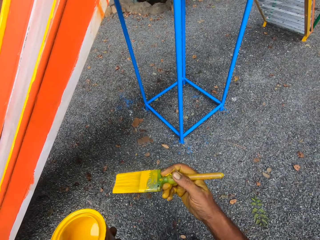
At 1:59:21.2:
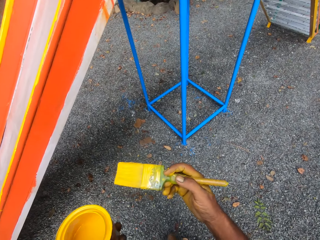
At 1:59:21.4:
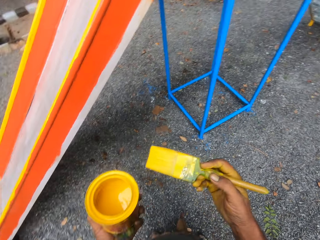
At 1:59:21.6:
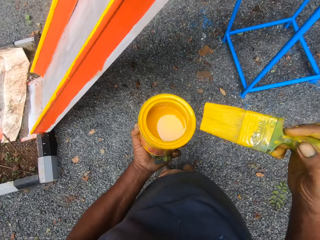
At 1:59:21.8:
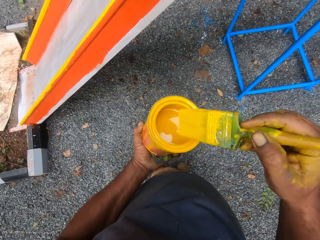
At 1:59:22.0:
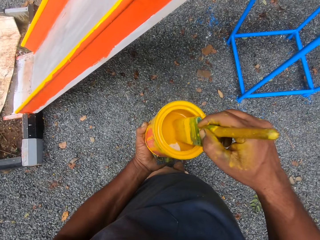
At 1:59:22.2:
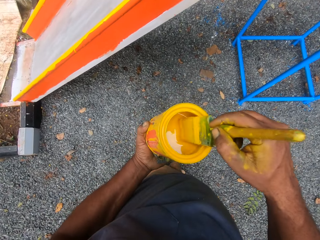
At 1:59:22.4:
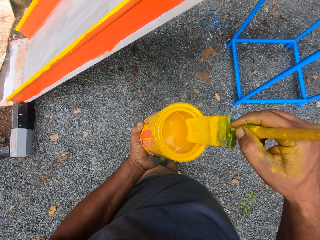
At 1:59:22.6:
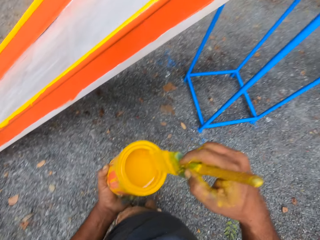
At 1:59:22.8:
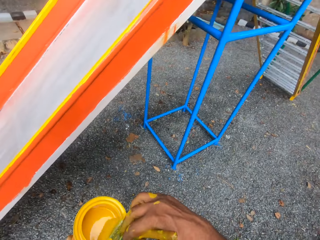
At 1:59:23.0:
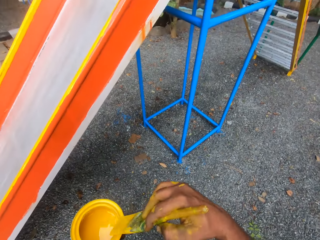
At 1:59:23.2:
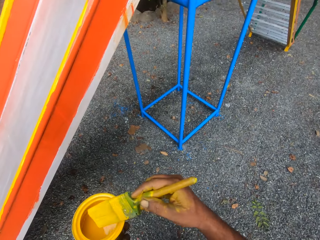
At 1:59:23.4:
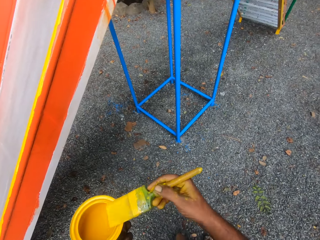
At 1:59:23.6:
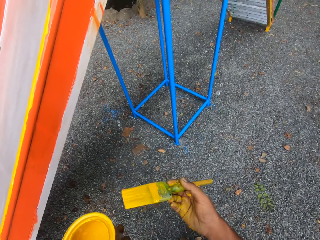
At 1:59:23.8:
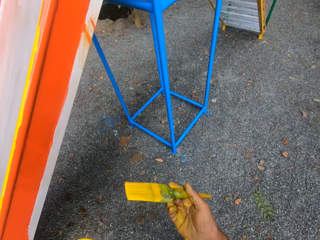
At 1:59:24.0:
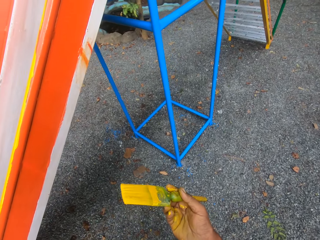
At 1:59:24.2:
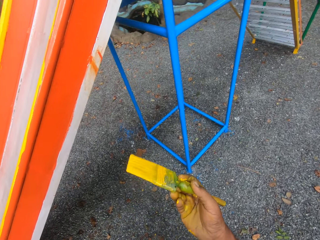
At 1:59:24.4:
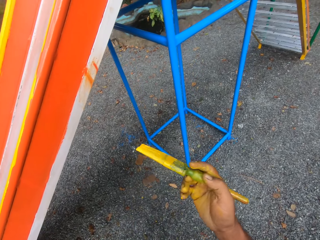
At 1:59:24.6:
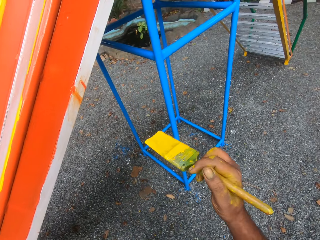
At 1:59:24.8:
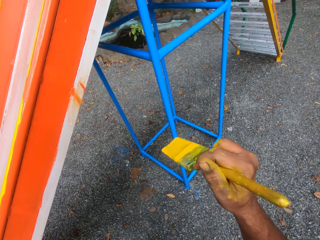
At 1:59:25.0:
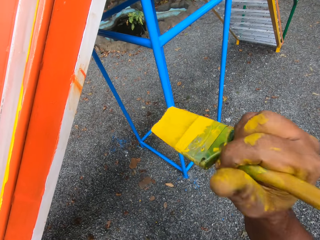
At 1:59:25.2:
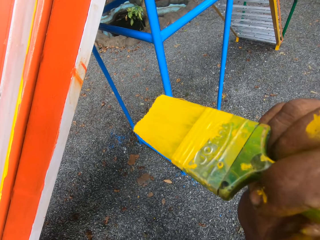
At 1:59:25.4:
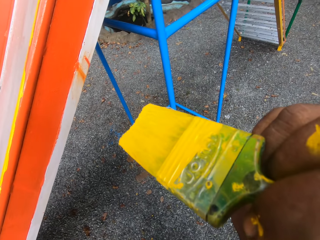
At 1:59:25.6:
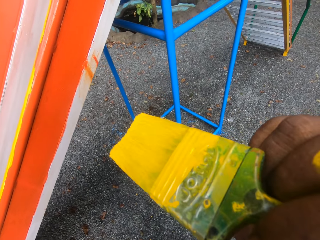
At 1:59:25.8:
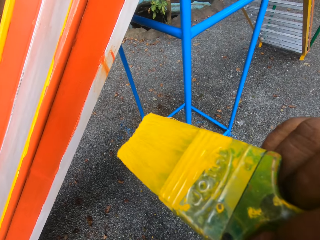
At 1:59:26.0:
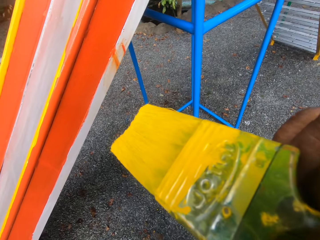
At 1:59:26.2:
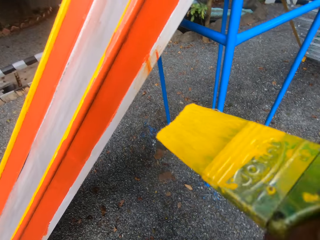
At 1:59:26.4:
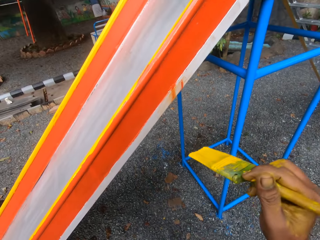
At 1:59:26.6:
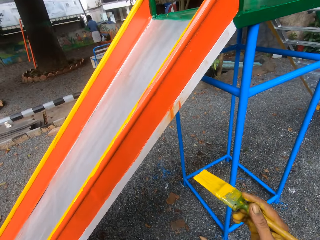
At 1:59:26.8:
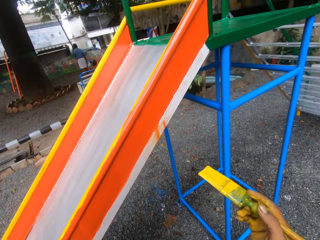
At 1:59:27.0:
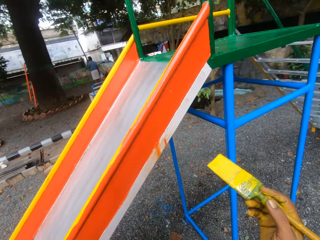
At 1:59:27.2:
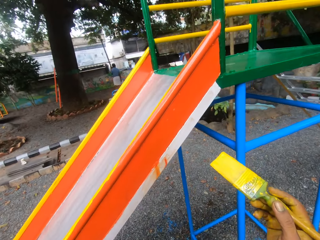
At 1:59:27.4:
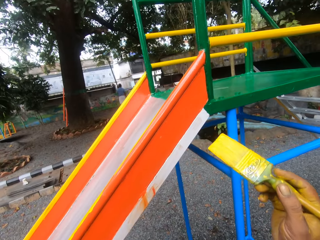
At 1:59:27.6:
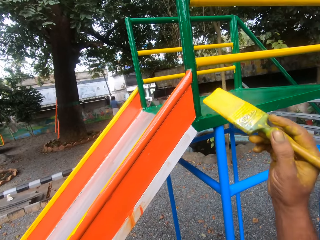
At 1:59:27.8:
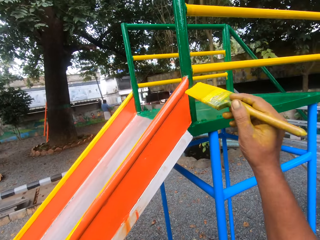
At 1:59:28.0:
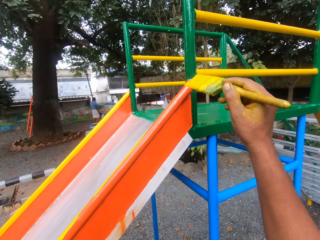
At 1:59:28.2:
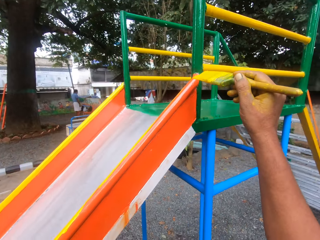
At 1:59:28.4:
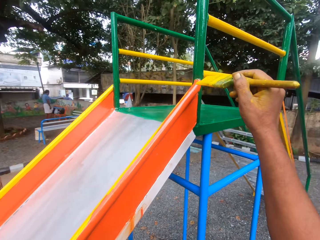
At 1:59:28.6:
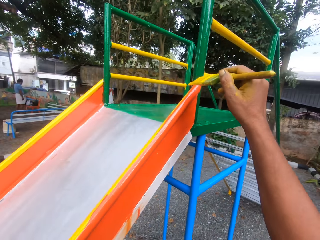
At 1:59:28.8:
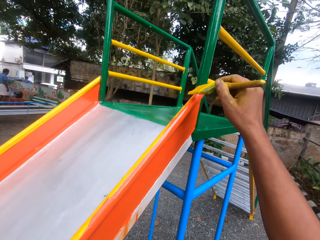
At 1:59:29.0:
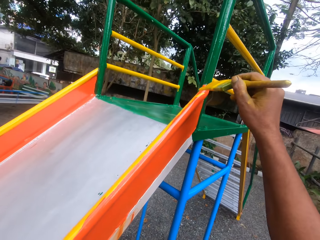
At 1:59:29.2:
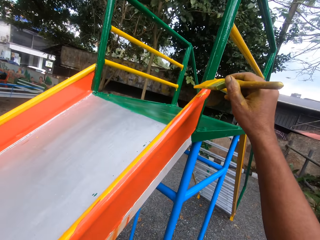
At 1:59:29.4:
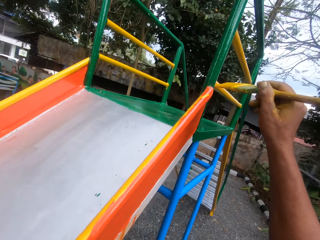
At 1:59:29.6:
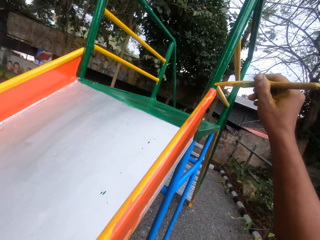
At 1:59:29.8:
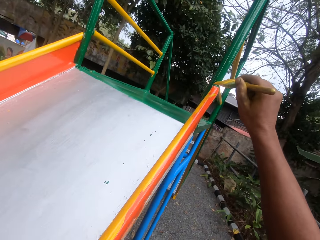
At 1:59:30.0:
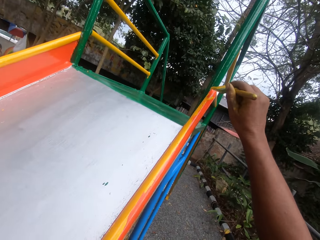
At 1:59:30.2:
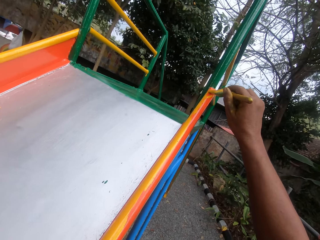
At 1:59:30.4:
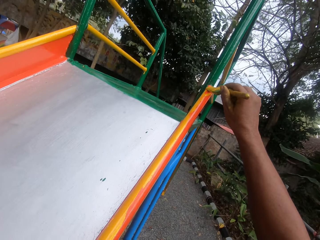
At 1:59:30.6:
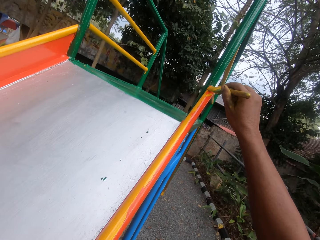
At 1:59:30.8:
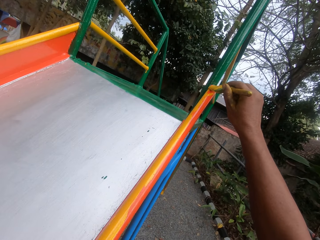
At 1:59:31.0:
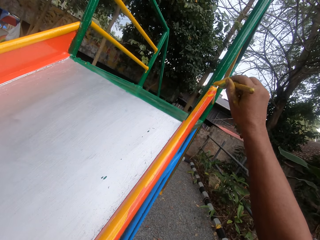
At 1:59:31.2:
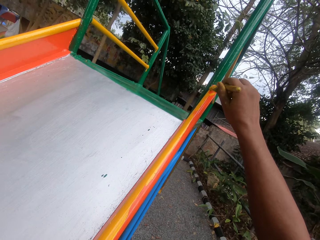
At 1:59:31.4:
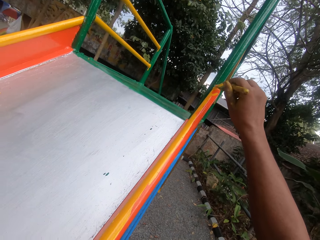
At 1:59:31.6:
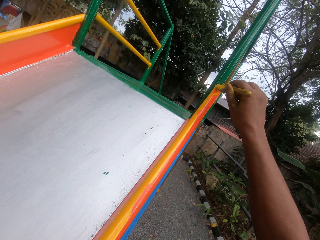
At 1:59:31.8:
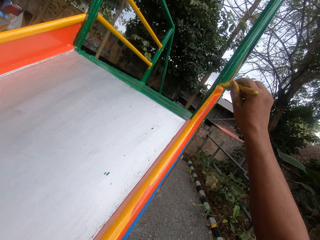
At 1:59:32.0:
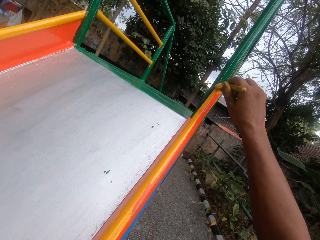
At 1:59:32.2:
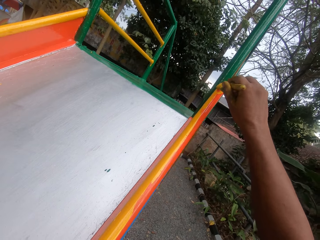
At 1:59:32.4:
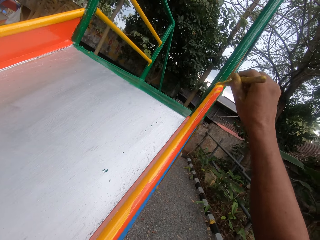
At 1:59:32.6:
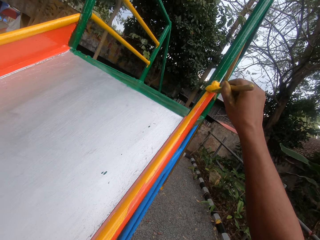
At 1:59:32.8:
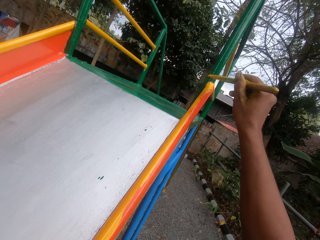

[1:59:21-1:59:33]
The camera wearer dips the brush in the paint container. They paint the playground slide or swing.

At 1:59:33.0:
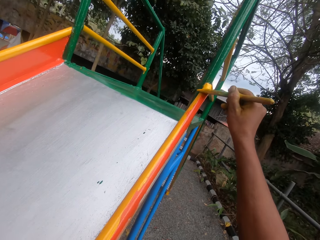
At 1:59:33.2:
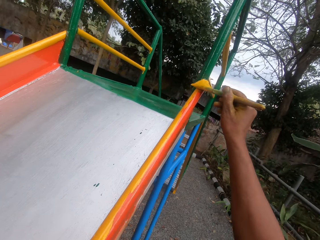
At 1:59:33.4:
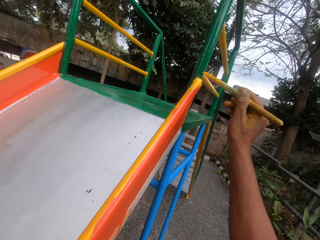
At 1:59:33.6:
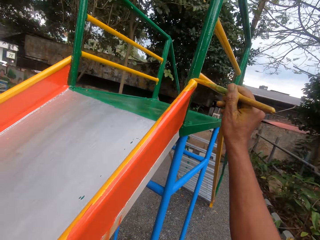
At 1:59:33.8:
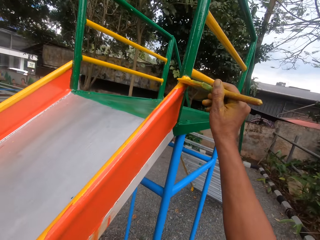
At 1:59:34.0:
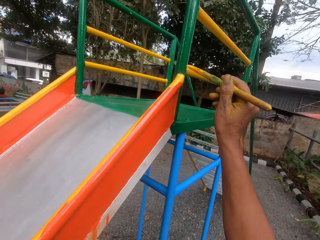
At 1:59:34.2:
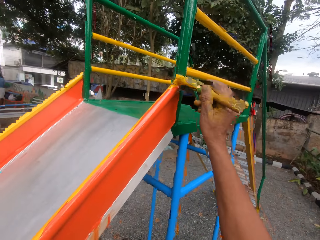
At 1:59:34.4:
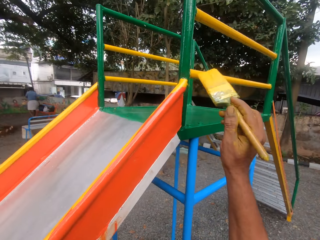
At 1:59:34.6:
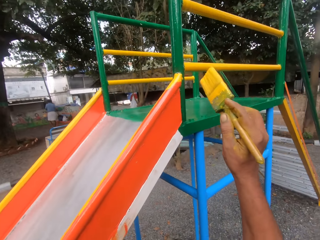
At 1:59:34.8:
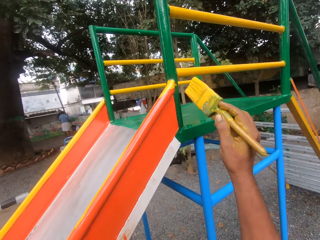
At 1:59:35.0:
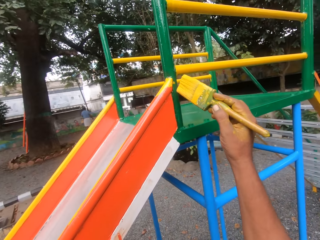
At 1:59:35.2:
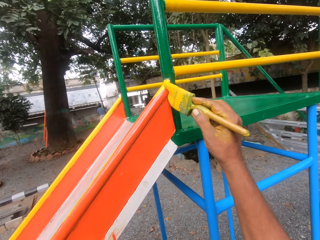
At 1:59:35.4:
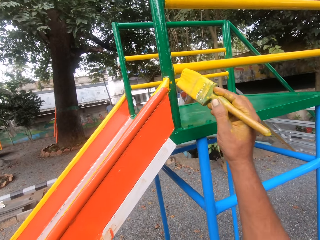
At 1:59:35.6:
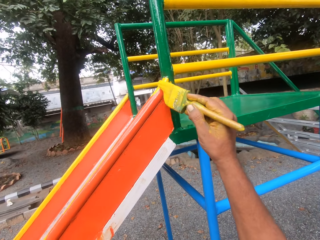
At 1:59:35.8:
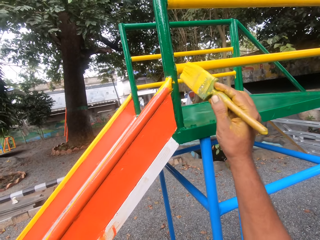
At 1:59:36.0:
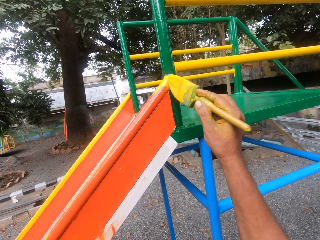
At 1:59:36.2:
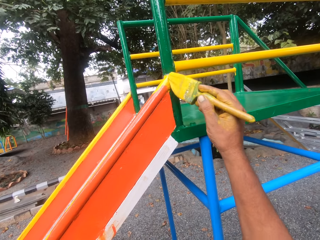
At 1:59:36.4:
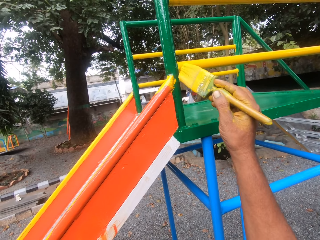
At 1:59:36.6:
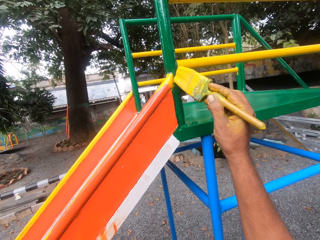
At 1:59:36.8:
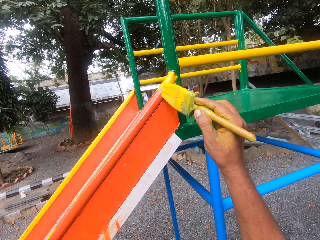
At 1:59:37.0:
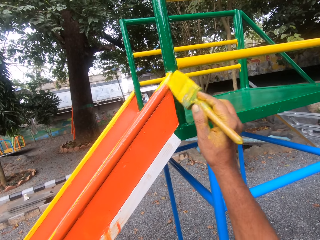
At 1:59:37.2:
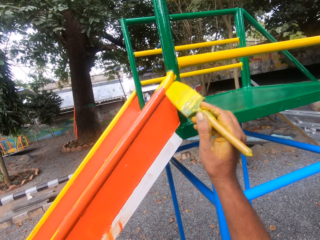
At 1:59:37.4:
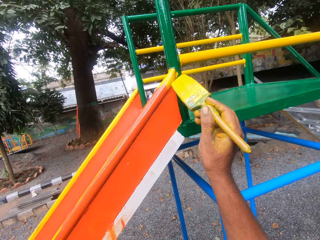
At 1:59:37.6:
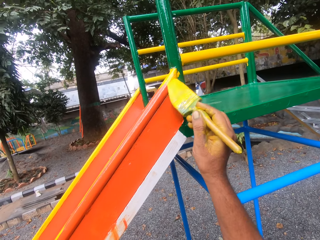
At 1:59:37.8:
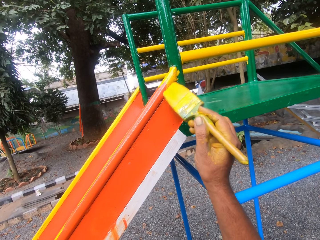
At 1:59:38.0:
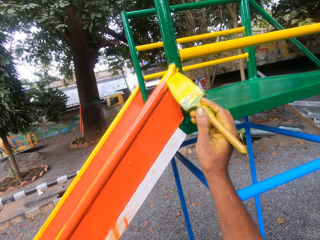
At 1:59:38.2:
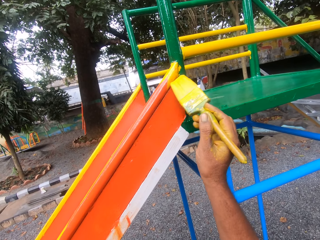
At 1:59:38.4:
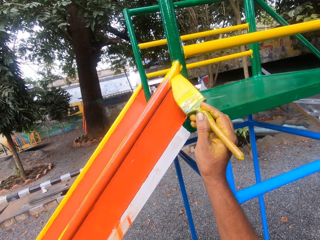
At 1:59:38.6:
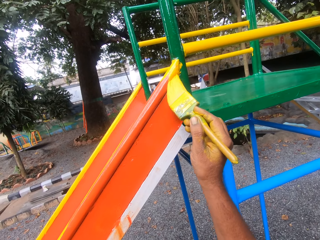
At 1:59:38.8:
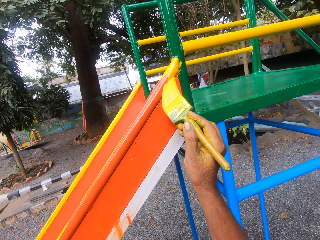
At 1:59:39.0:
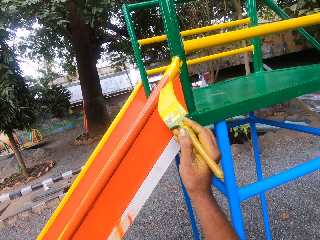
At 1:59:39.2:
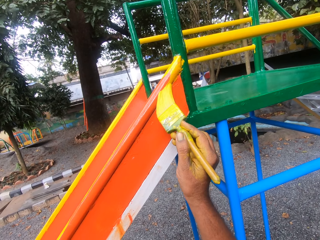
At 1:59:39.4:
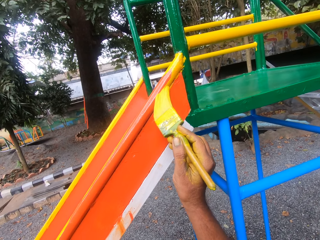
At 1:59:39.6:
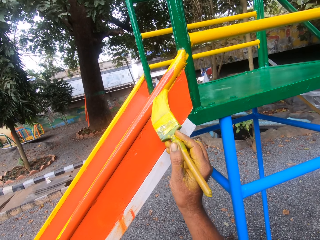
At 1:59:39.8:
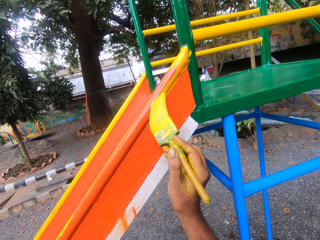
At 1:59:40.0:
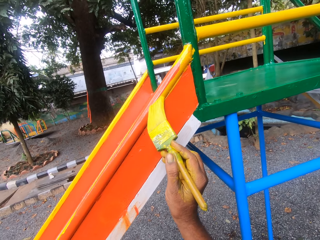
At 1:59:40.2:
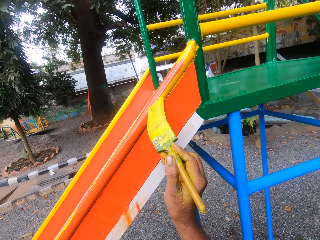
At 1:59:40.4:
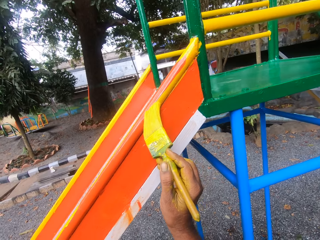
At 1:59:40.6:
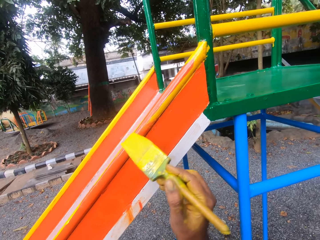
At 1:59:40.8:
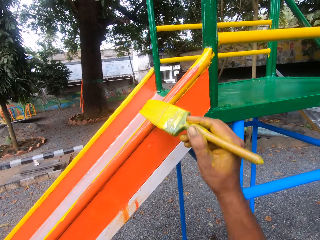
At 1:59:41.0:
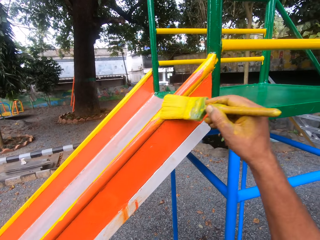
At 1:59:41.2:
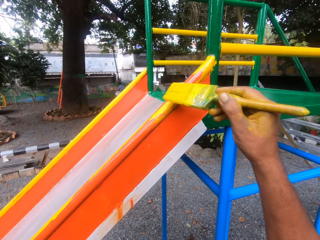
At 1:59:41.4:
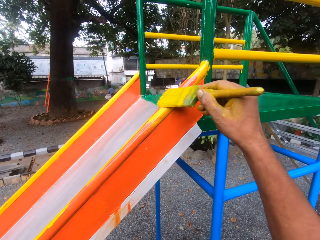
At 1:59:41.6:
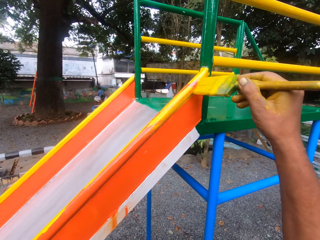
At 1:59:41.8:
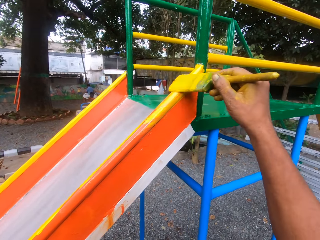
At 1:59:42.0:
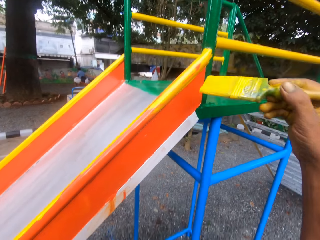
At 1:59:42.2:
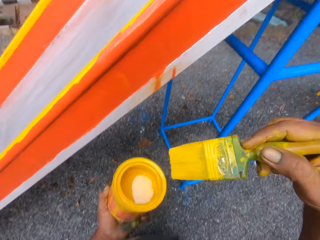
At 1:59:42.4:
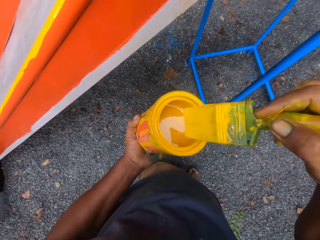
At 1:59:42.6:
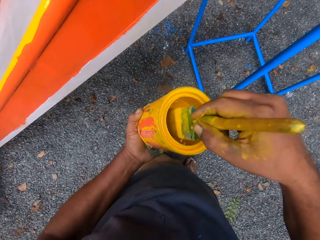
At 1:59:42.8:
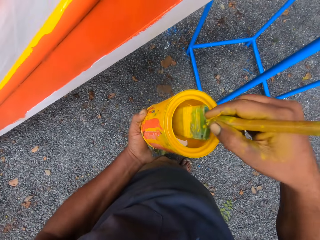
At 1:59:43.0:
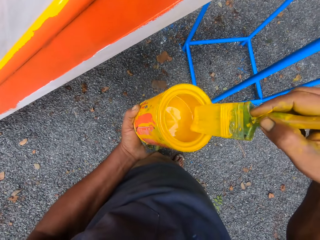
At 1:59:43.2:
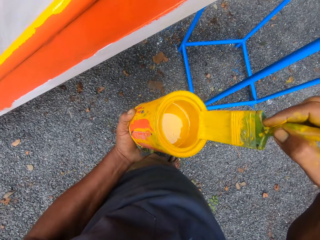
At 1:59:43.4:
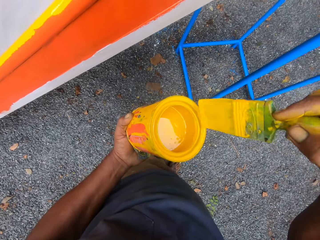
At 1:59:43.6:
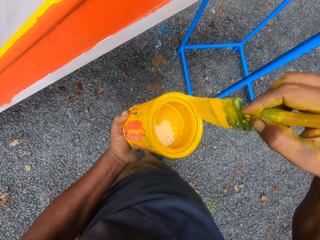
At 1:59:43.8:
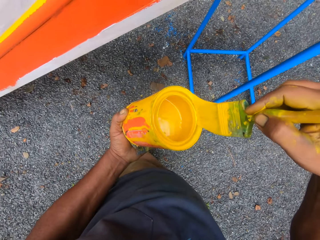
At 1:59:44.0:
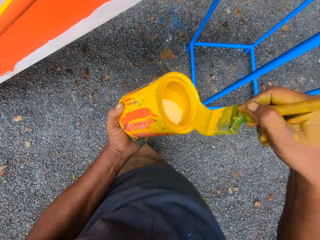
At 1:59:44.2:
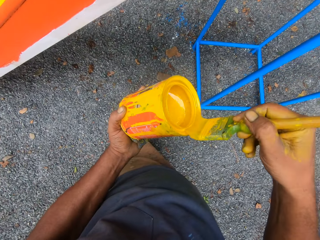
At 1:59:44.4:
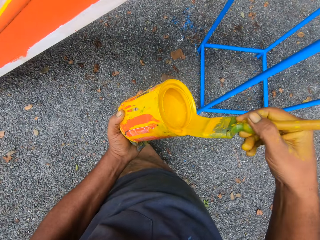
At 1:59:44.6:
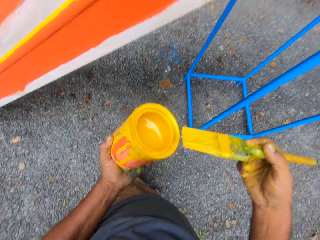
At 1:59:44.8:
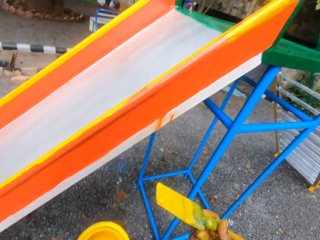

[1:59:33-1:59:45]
The camera wearer dips the brush into the paint container.
